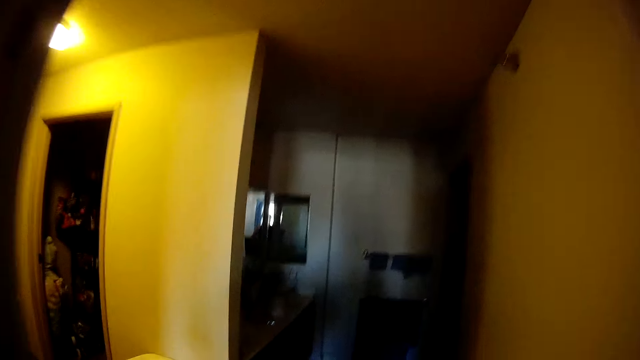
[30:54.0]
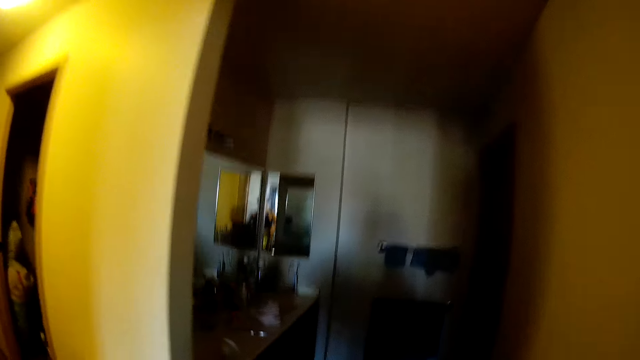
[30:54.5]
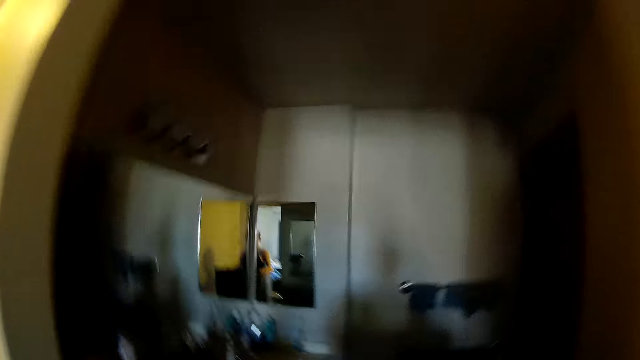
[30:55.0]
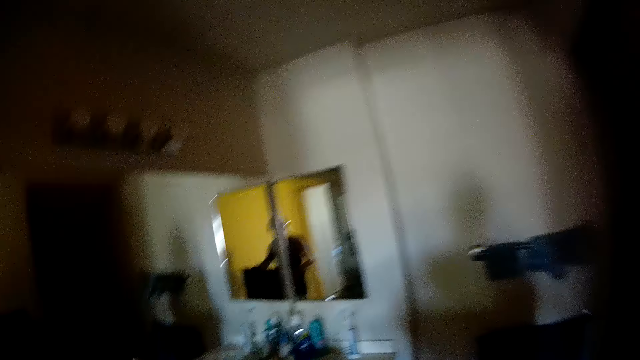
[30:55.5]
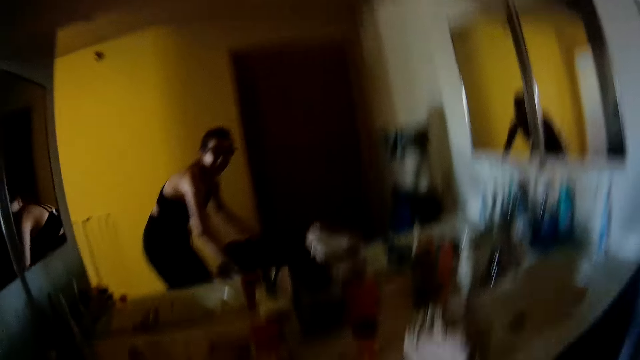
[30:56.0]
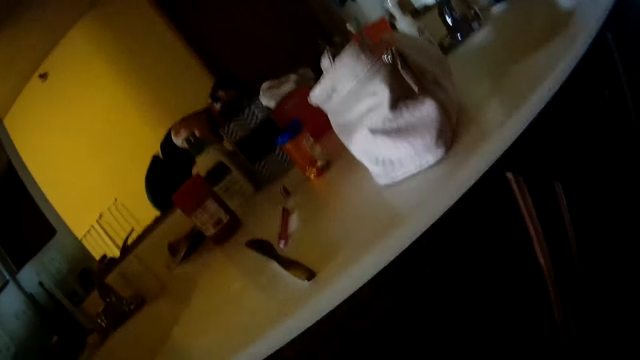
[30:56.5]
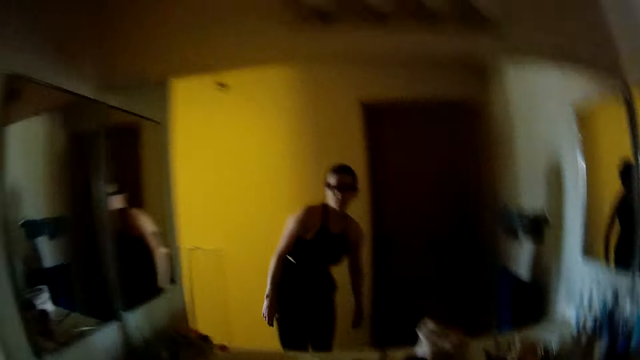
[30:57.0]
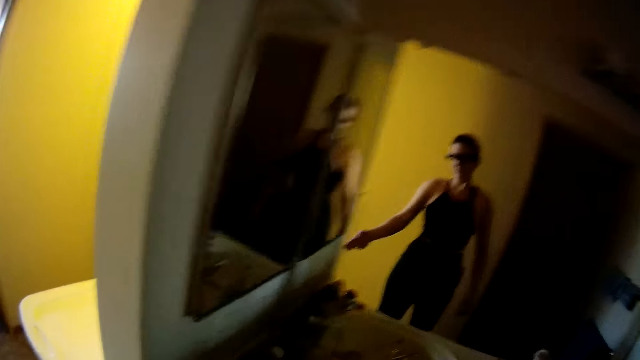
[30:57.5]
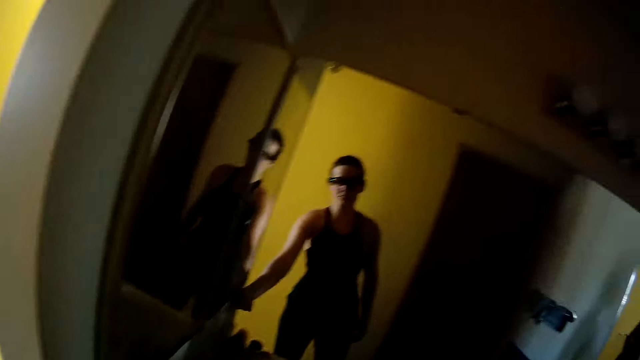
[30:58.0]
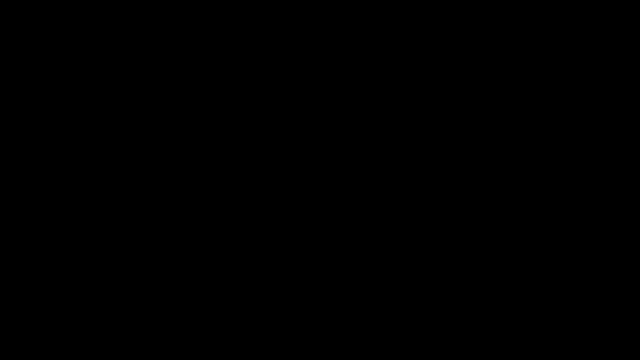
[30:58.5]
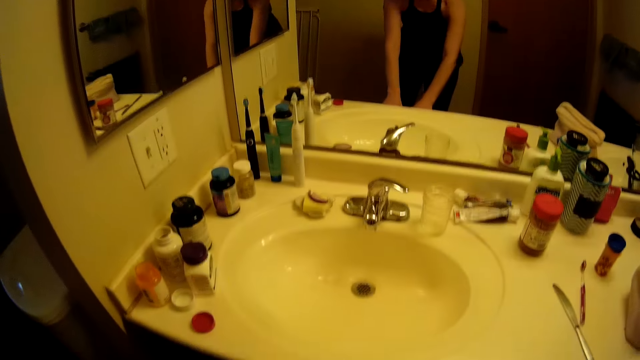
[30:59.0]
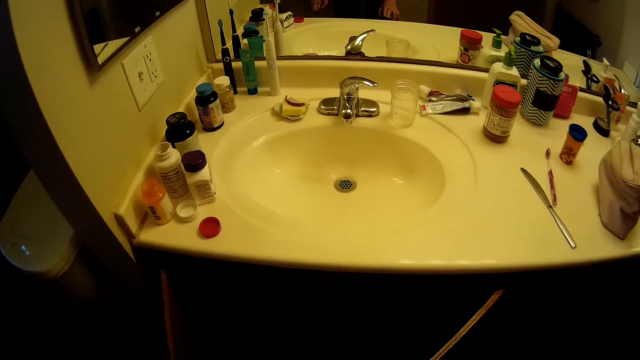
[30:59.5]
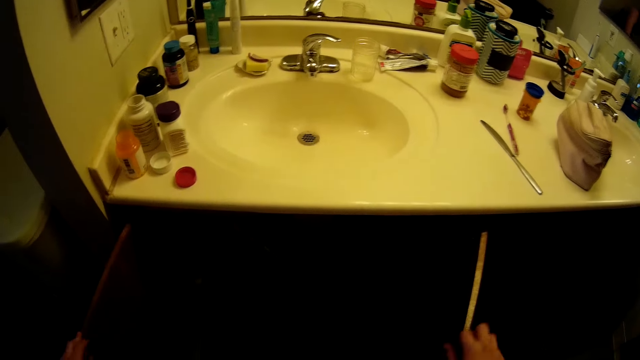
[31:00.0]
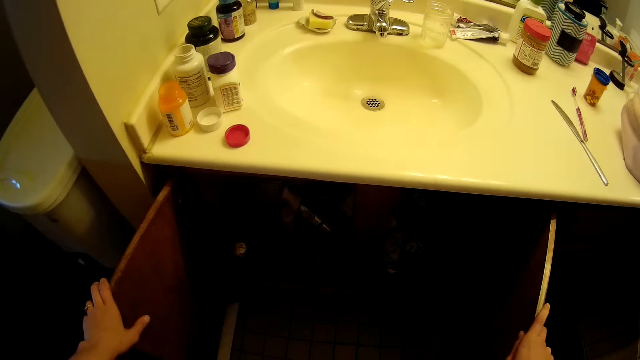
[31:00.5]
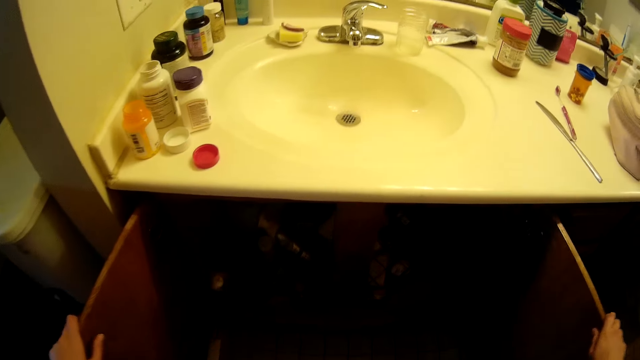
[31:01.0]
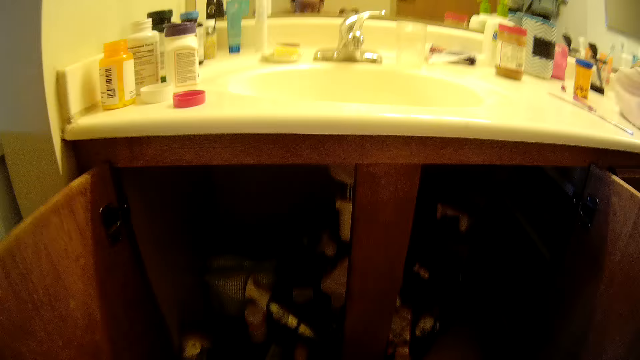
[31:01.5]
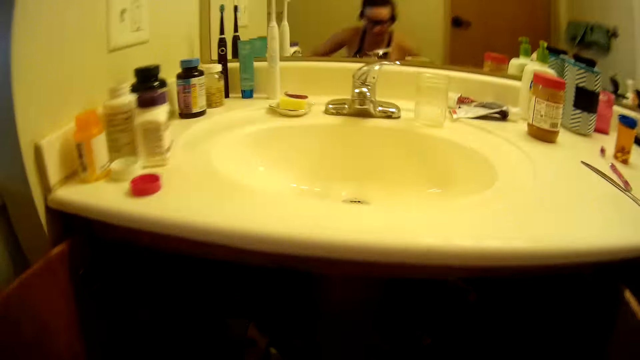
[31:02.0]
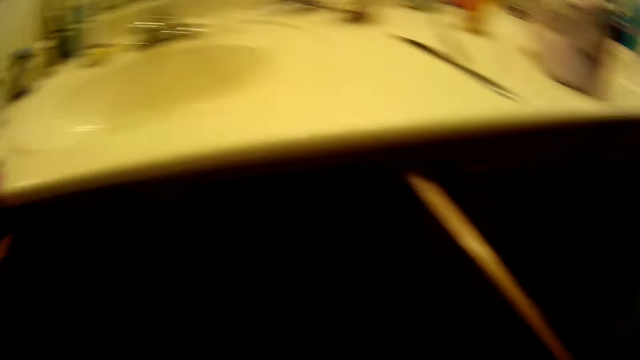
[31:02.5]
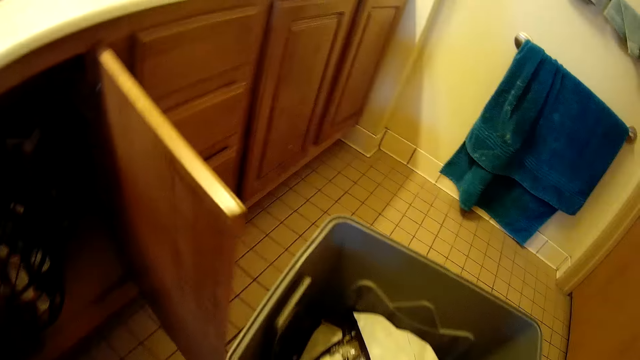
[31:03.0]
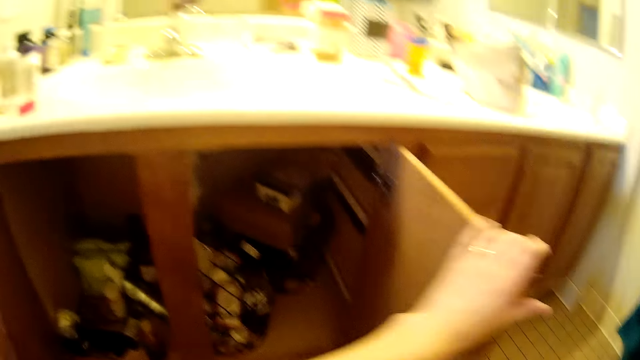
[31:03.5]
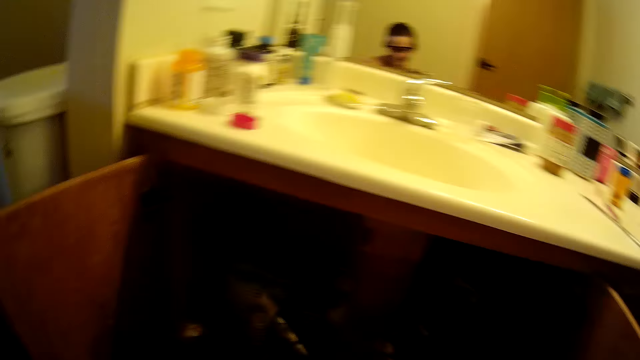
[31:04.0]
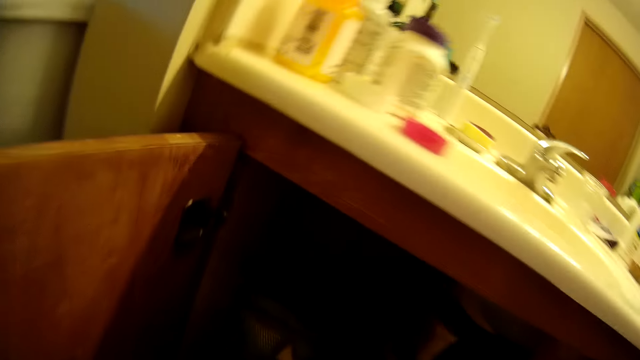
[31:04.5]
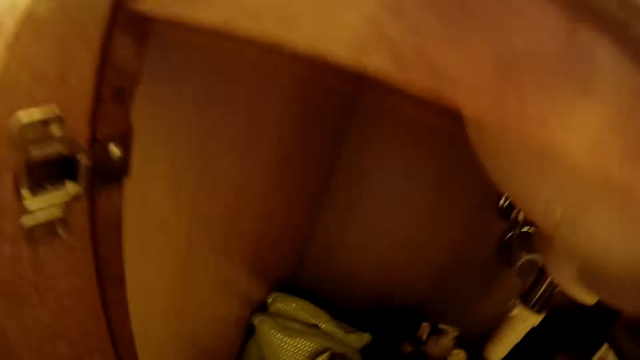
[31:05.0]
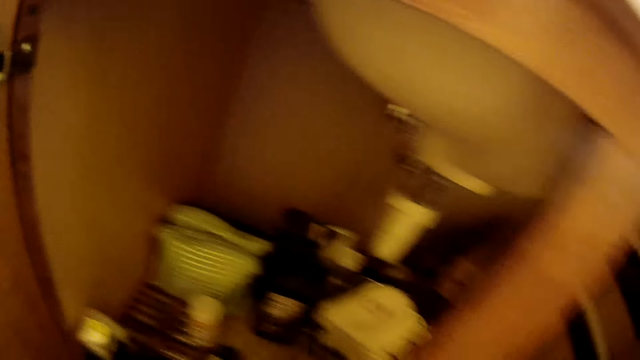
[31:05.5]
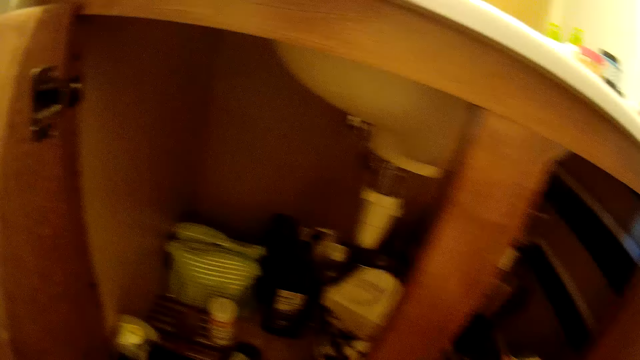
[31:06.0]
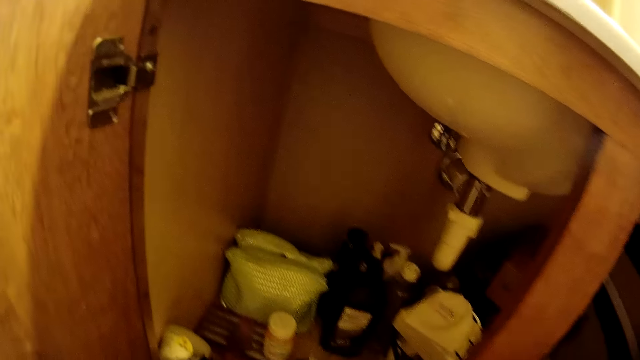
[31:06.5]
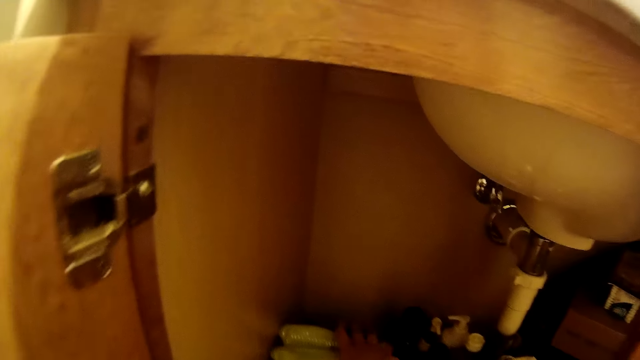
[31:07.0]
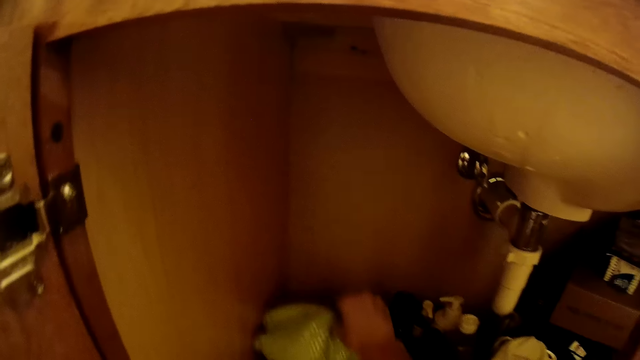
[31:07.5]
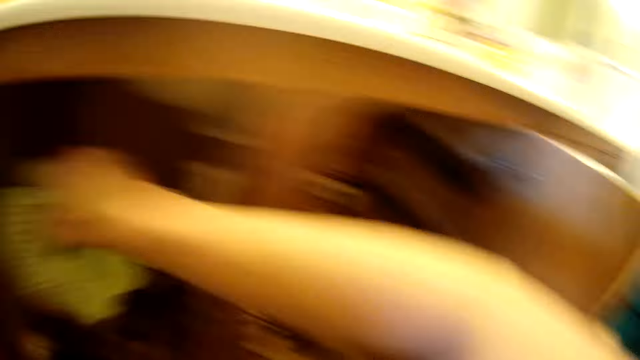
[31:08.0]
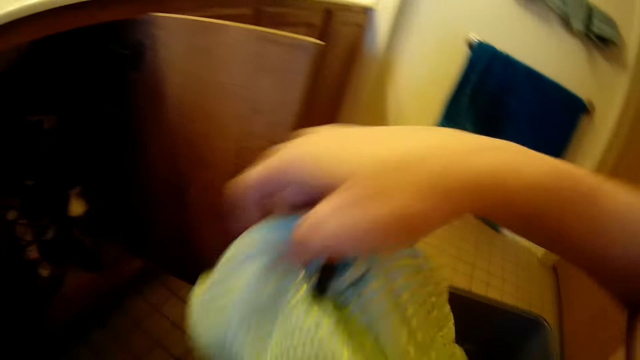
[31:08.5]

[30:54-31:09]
The camera wearer bends down. She places the storage bucket on the floor. She stands up. She looks at a mirror. She switches the lights on. She bends down. She opens the bathroom cabinets. She looks inside the cabinet. She pulls the clothes bucket and puts her hand on top of the cabinet. She holds the cabinet door. She picks up a pouch from the cabinet. She puts the pouch into the bucket. She transfers two pouches from the cabinet into the bucket.

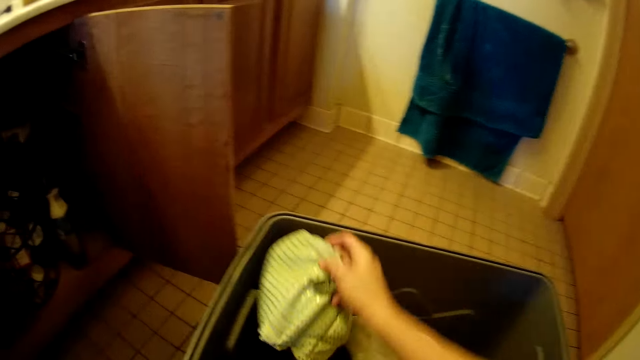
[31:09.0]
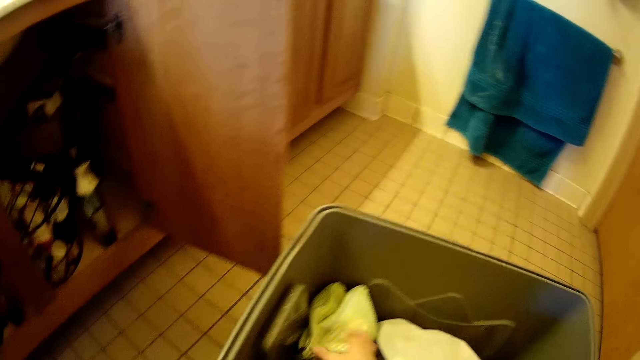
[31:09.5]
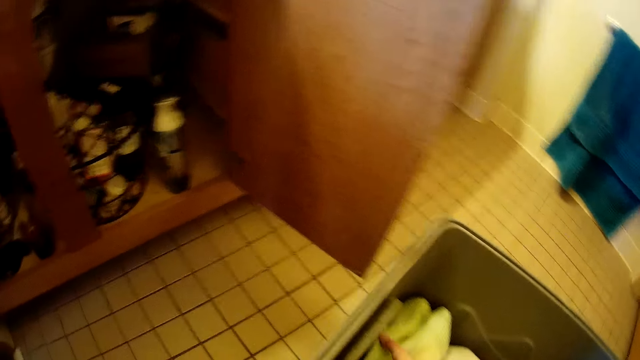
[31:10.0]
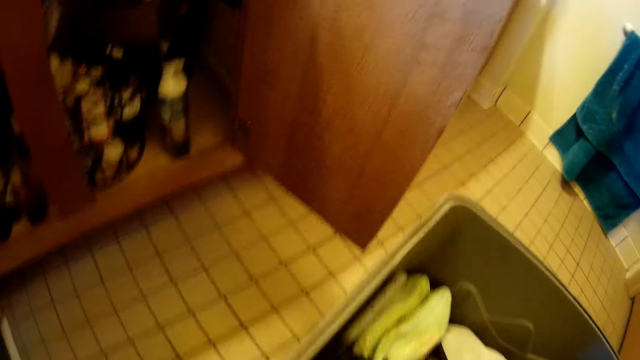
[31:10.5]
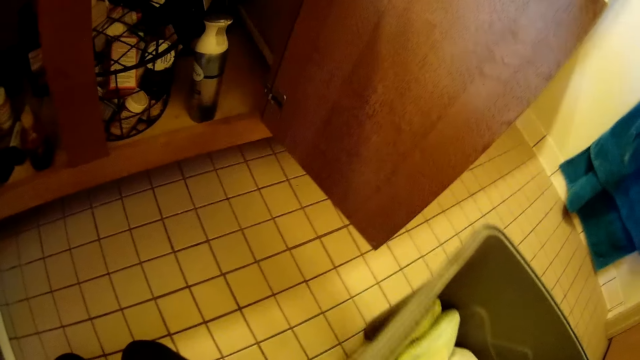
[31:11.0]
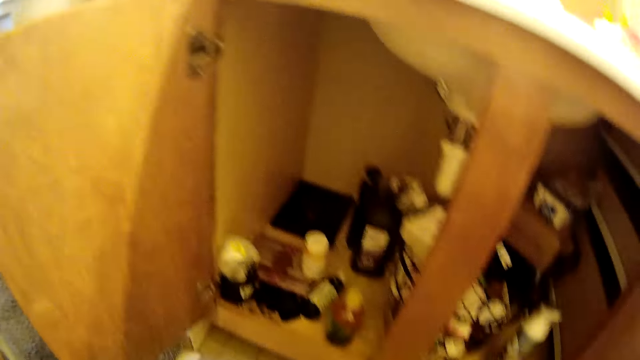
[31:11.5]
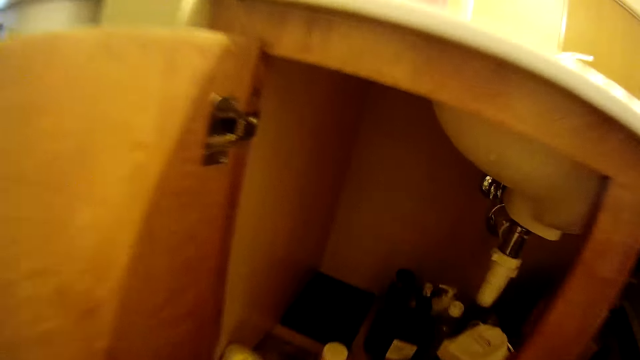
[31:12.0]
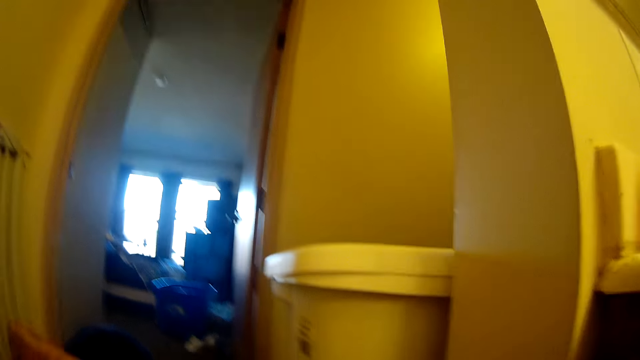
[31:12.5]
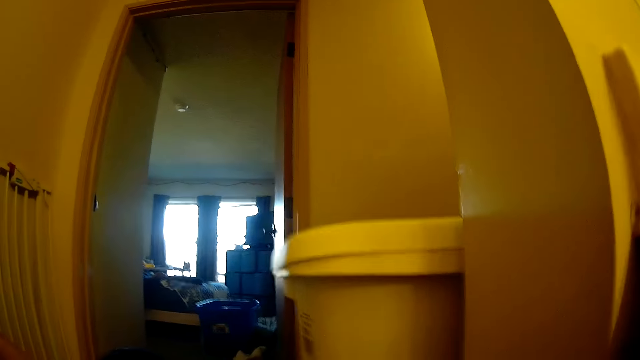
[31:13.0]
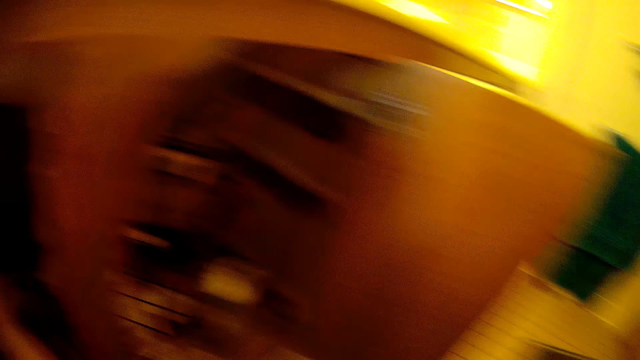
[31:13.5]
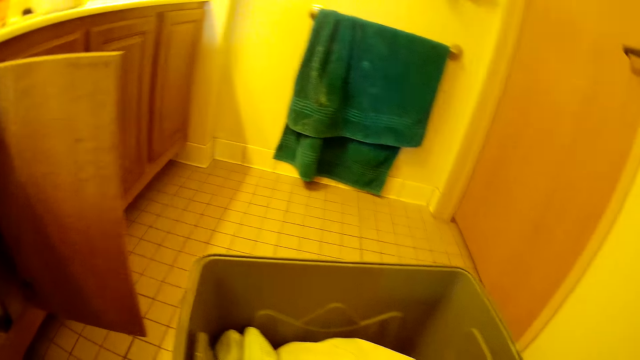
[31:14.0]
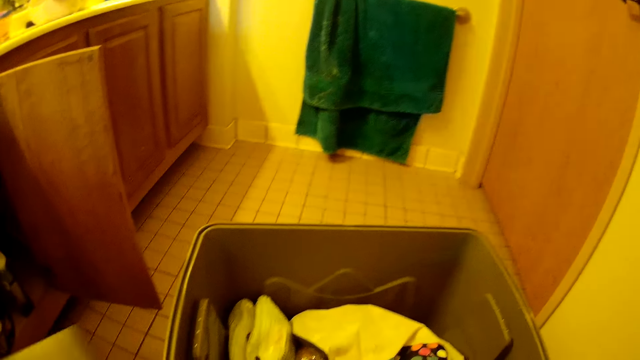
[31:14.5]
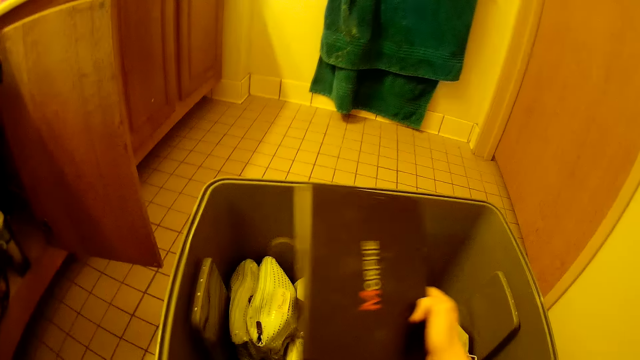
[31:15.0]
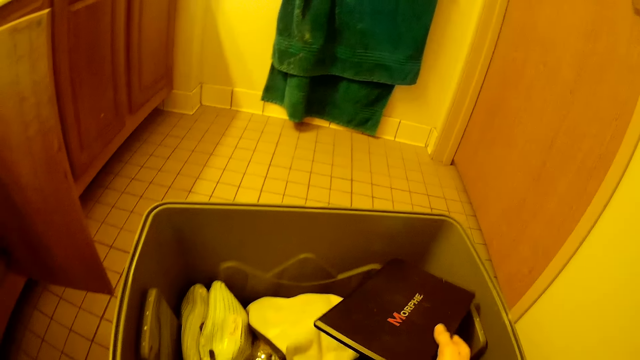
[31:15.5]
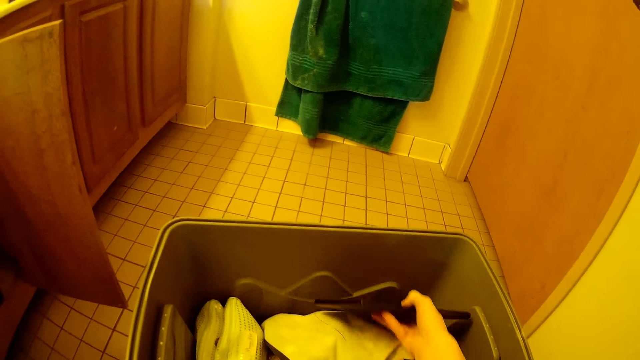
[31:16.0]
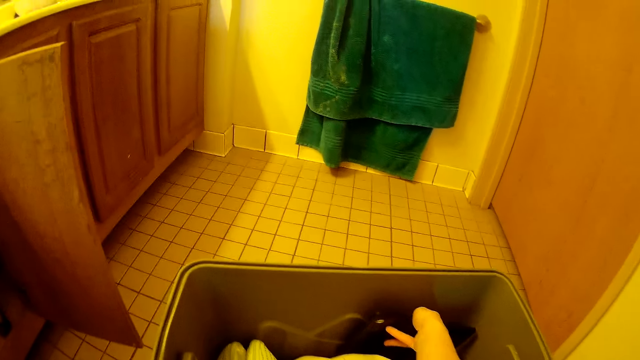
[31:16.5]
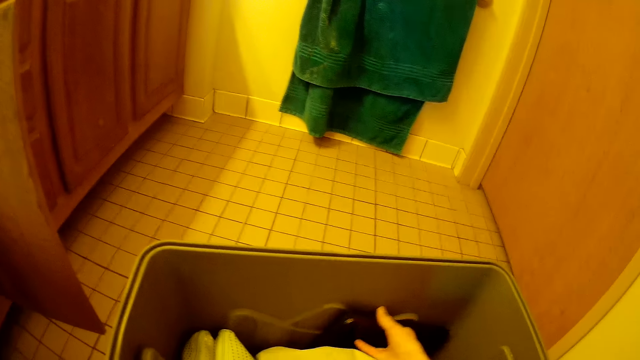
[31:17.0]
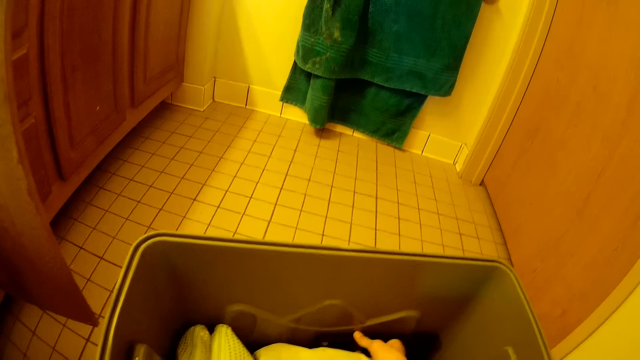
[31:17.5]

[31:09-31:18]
The camera wearer looks around the house. They look through a corridor. They transfer a book from the cabinet into the bucket.
